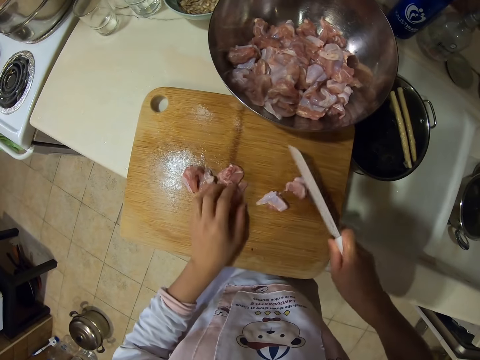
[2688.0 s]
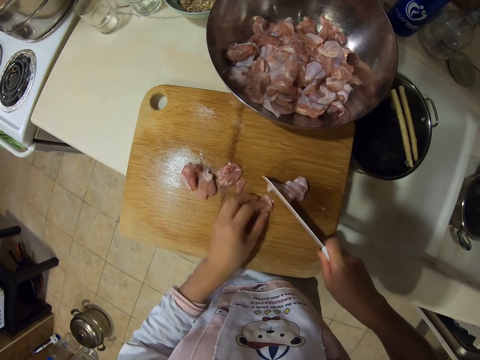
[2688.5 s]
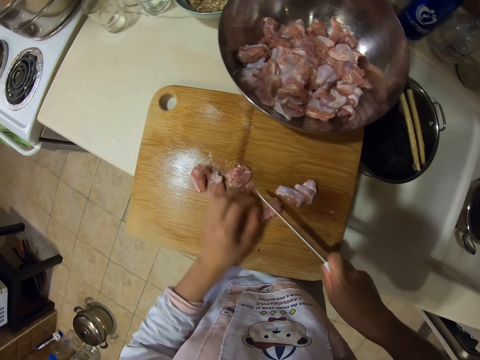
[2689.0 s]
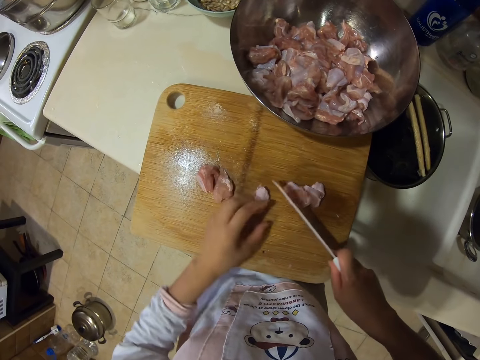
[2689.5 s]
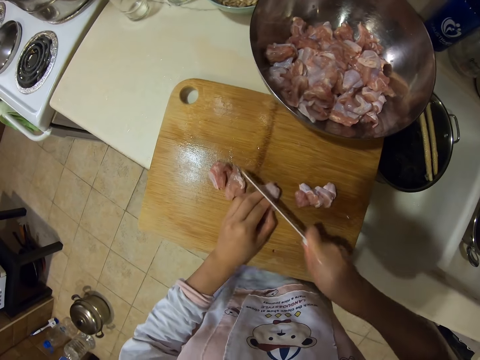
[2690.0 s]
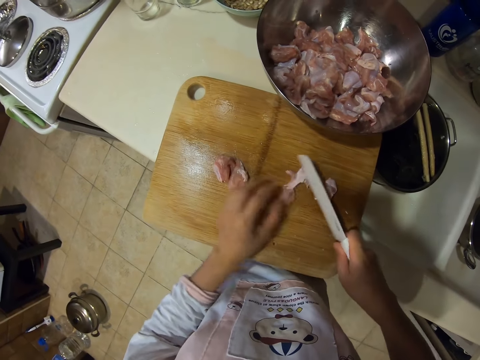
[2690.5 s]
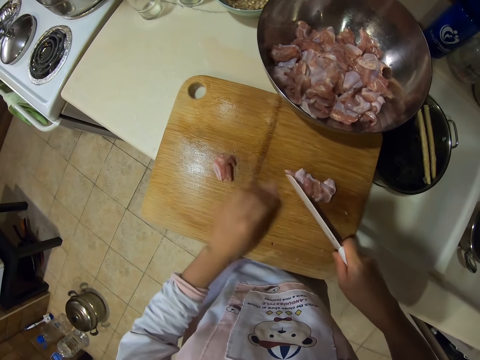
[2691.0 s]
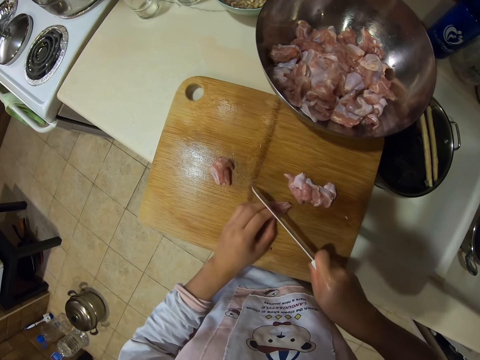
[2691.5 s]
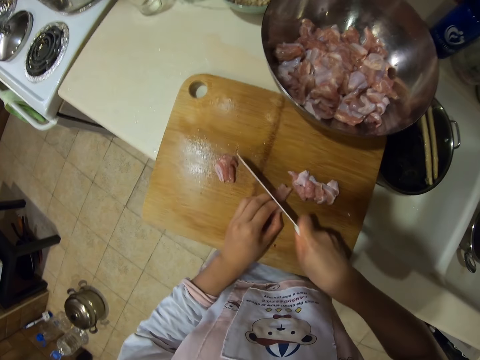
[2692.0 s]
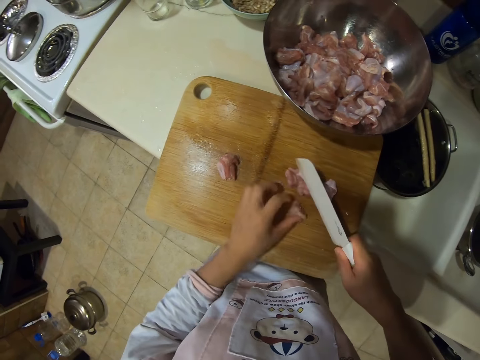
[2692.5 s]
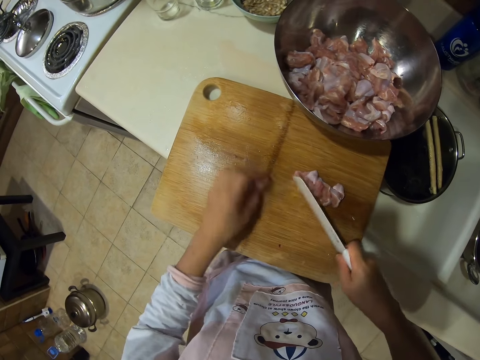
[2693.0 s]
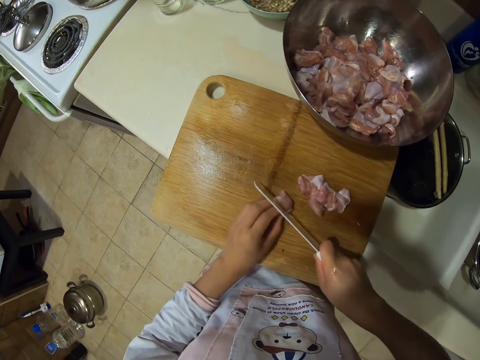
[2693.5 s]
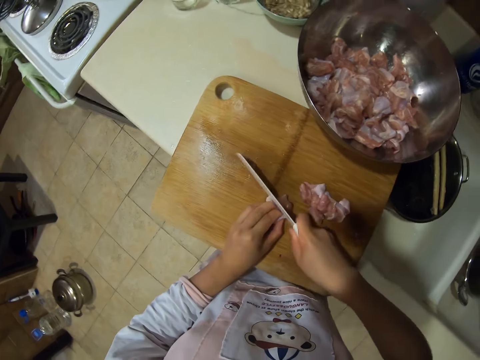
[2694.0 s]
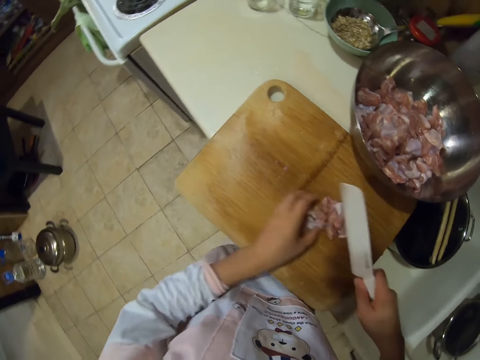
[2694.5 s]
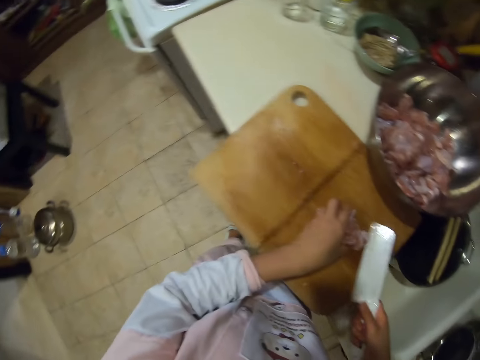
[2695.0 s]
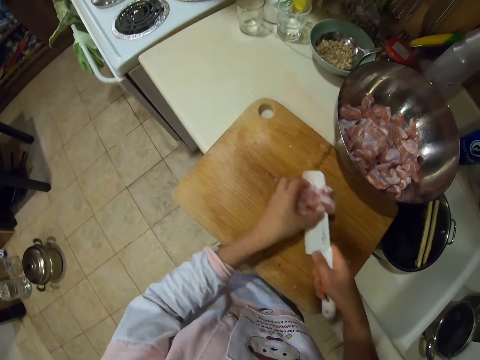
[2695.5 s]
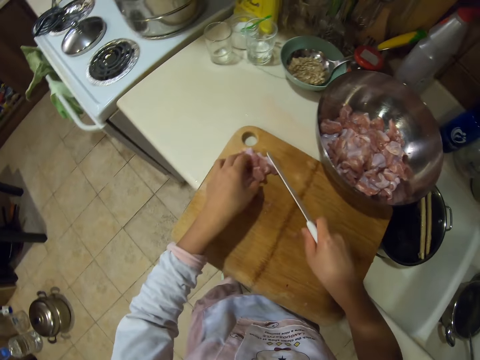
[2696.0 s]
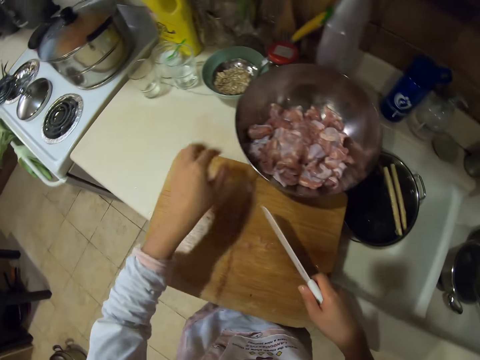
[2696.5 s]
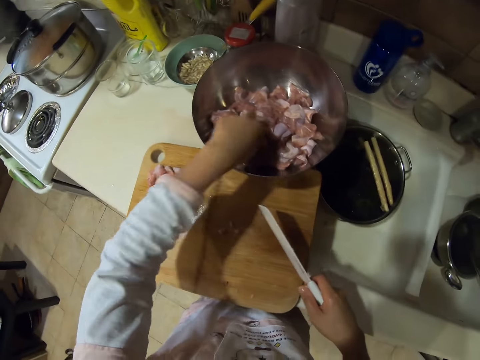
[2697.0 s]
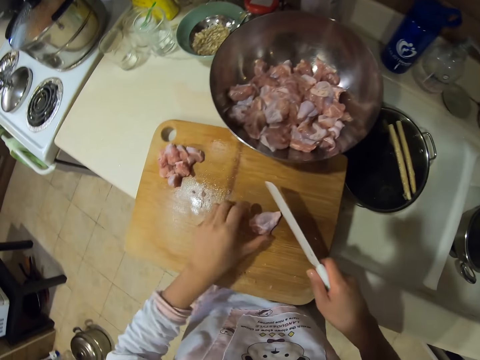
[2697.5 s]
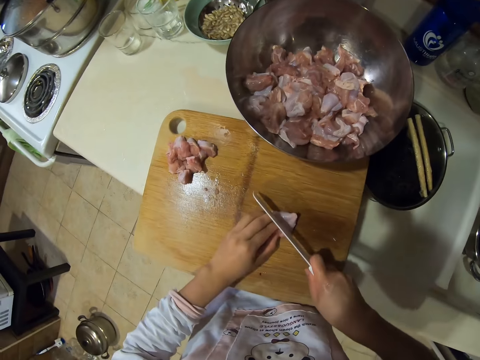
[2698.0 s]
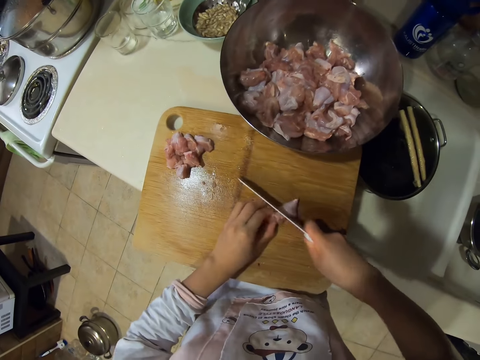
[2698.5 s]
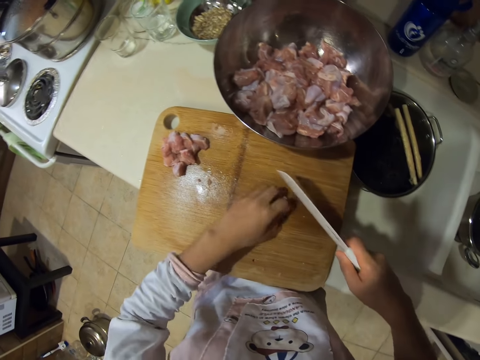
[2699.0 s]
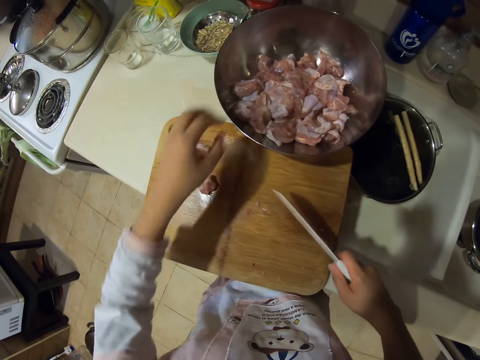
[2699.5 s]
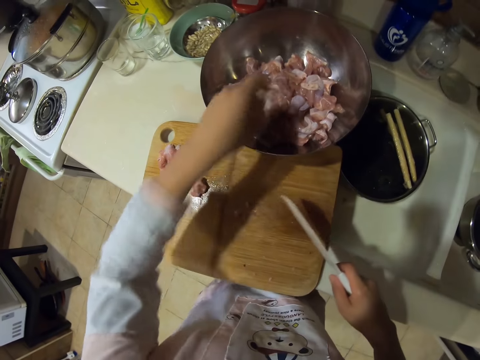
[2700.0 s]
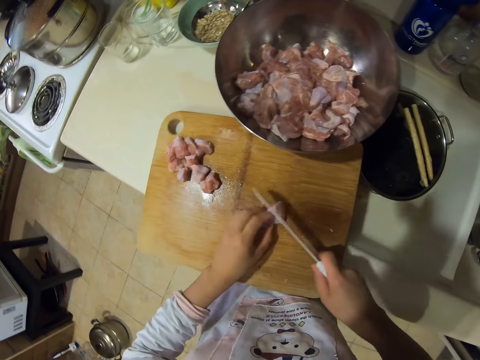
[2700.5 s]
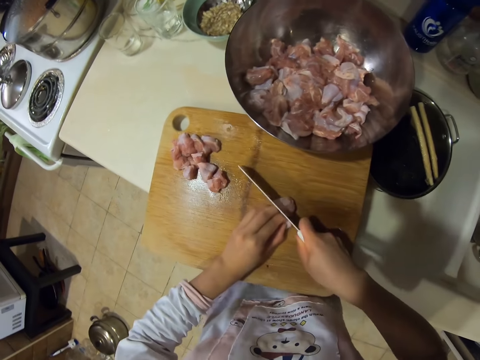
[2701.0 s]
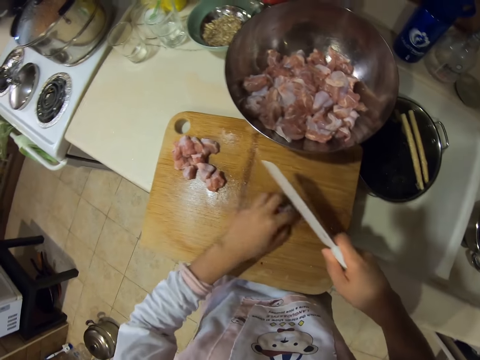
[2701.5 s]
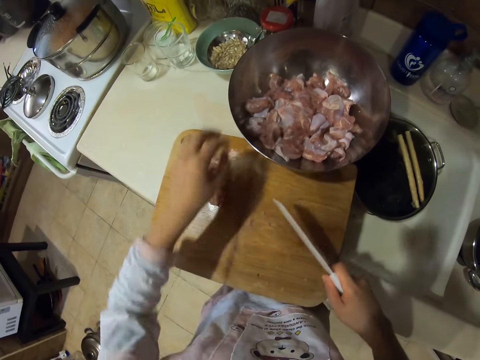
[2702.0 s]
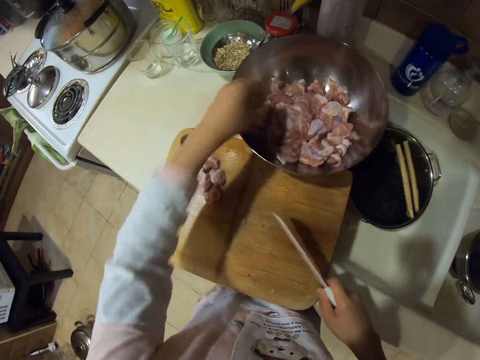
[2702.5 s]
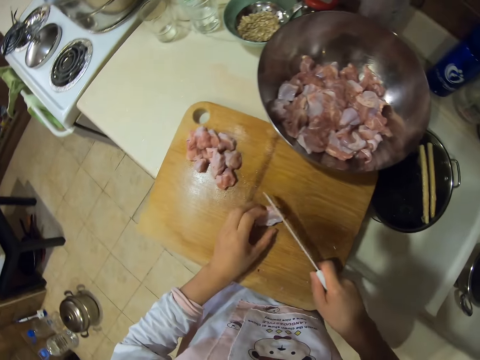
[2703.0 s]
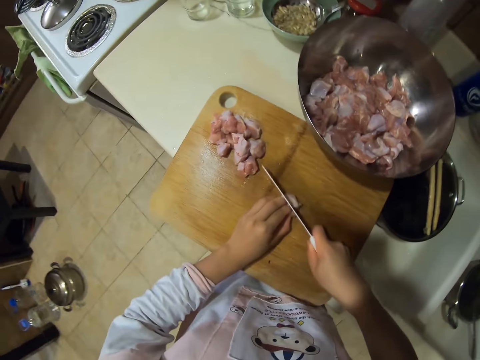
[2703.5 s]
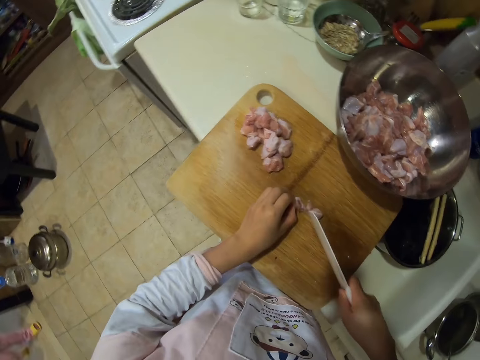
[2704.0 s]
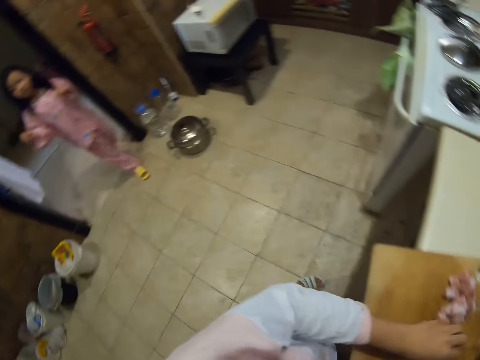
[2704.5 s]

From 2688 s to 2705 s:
The camera wearer puts the meat aside. They pick the meat from the plate and cut the meat into pieces. They put the meat aside, pick the meat from the plate, and cut the meat into pieces. They put the meat aside, pick the meat from the plate, and cut the meat into pieces.

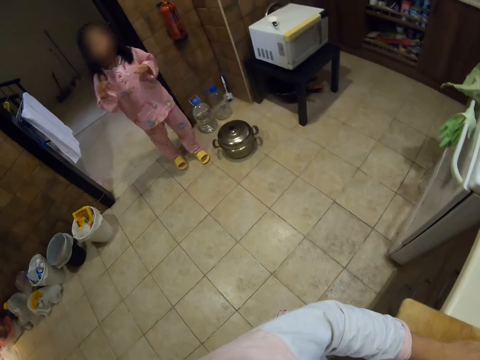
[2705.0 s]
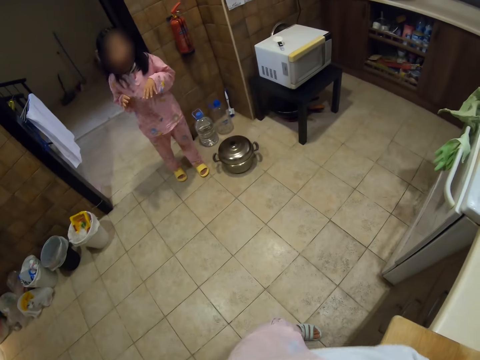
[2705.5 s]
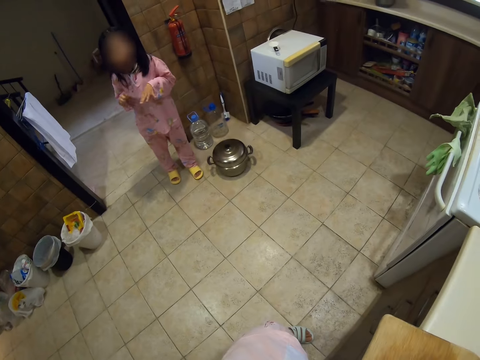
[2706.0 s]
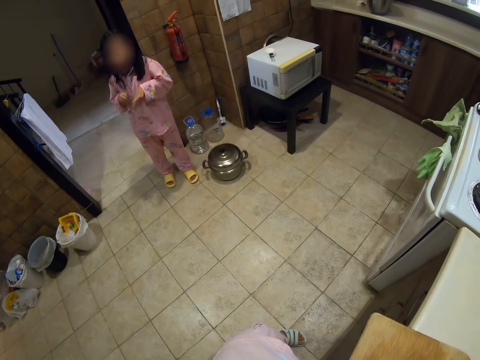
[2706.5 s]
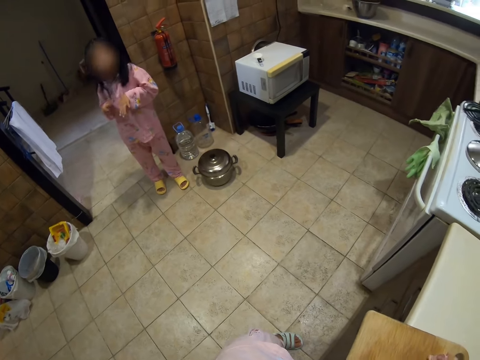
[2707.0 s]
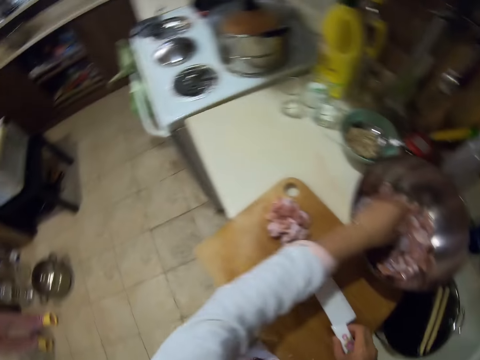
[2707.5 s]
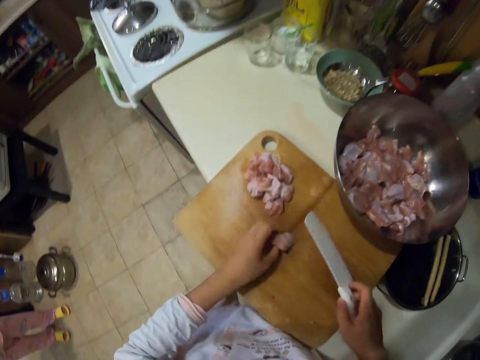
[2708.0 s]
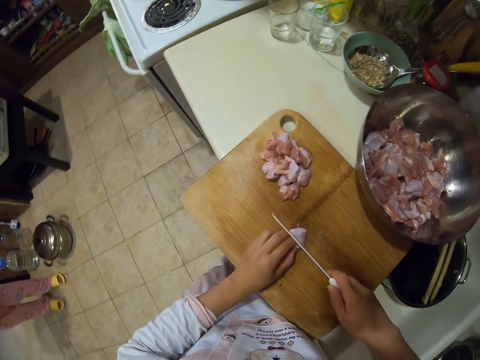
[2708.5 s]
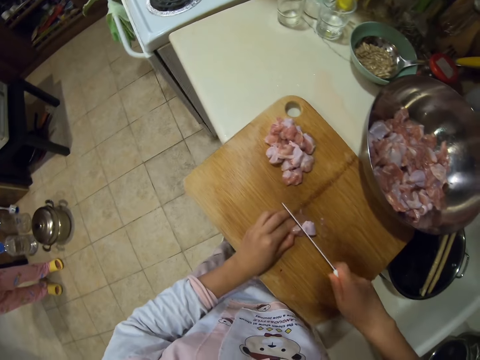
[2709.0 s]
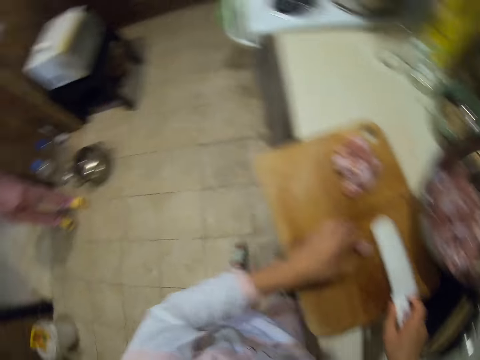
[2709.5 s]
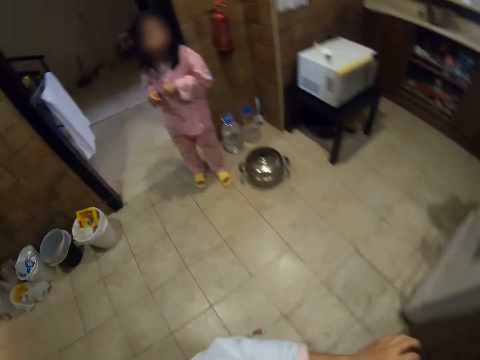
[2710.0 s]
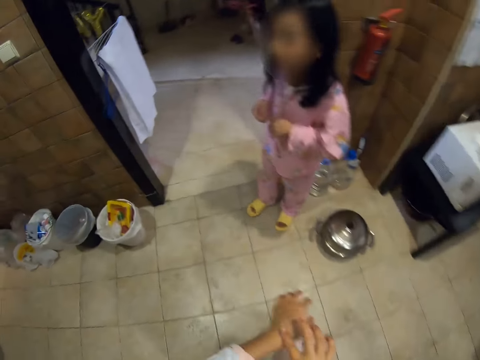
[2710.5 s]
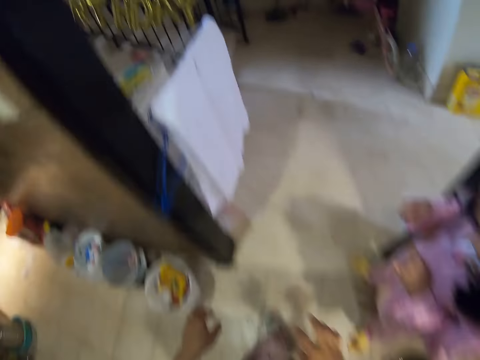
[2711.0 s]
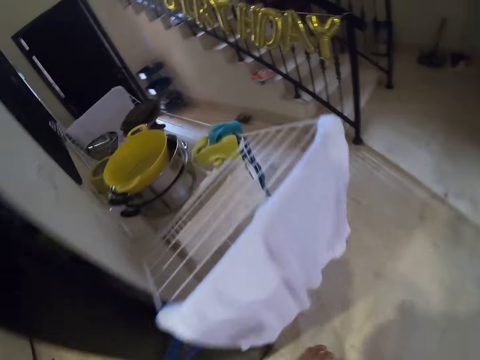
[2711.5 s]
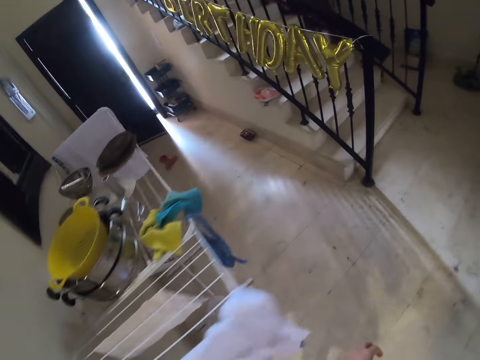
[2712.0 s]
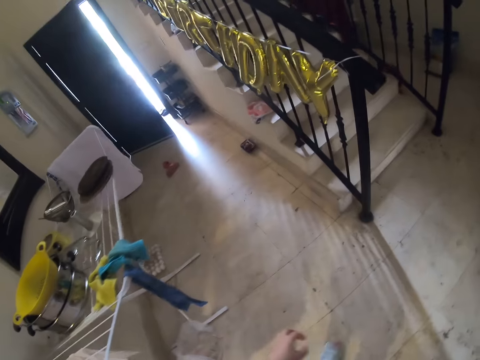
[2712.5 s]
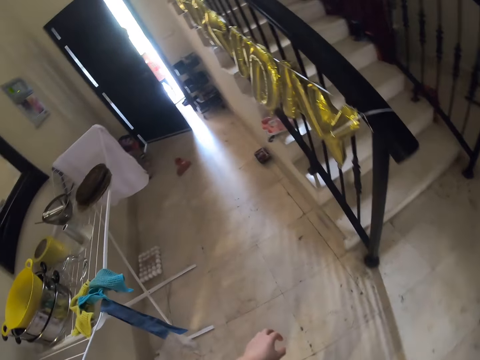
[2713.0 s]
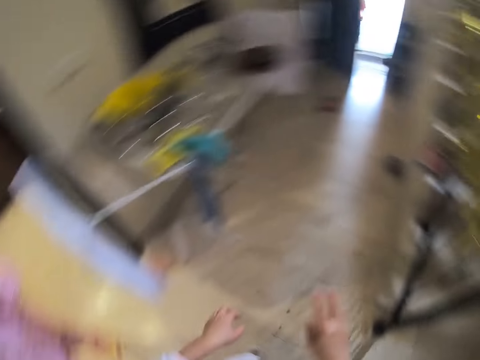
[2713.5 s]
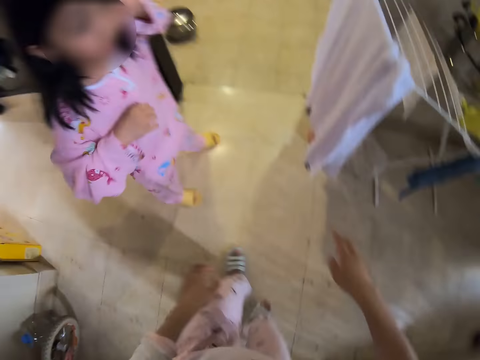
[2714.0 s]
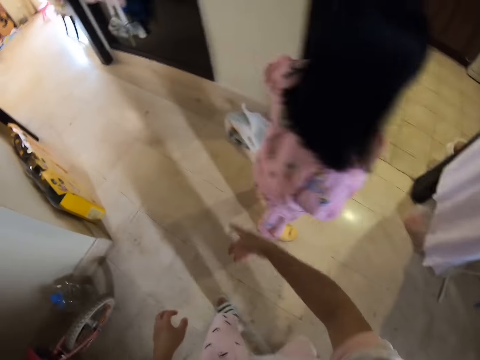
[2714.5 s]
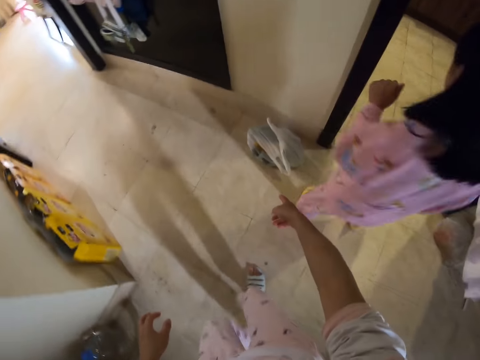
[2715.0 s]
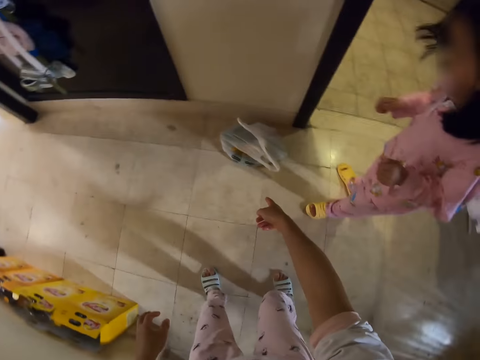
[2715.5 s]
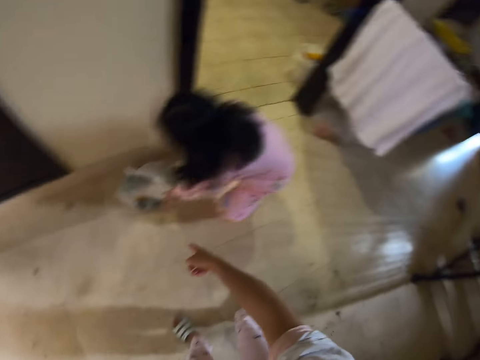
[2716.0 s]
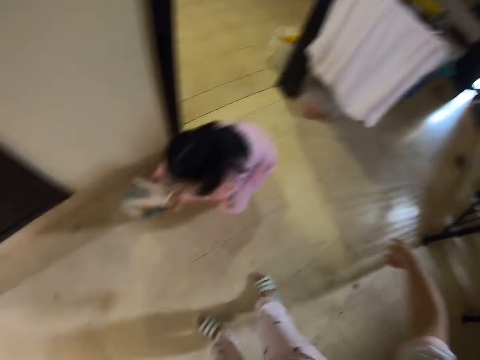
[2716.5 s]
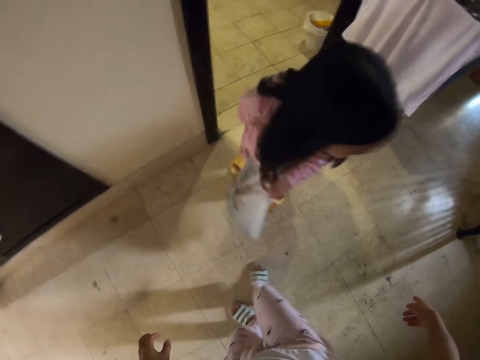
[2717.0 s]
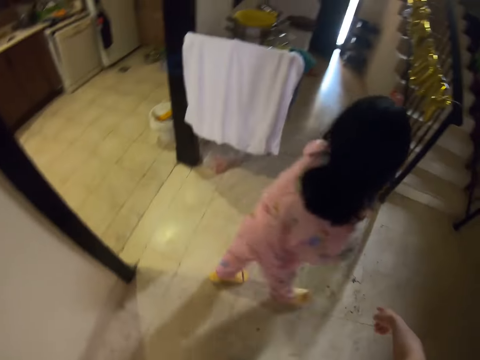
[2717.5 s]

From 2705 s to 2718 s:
The camera wearer talks to a woman or child. They pick up the meat from the plate and cut the meat into pieces. They walk around the kitchen. Another child picks a polythene bag. The camera wearer dialogues with the other child.
